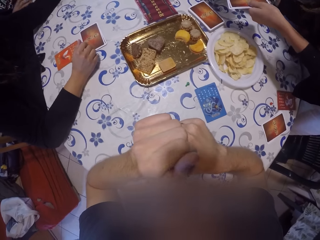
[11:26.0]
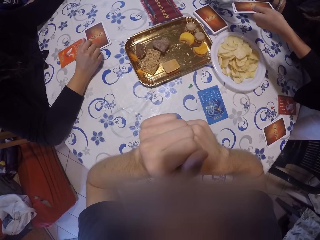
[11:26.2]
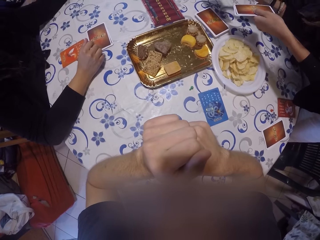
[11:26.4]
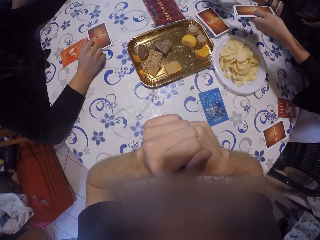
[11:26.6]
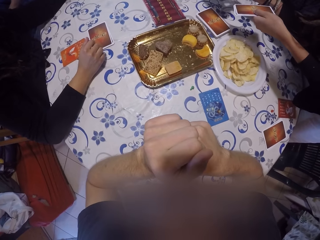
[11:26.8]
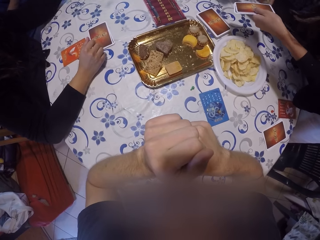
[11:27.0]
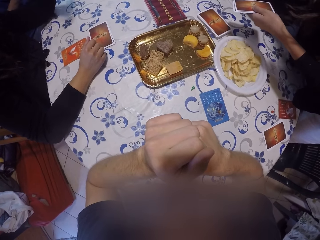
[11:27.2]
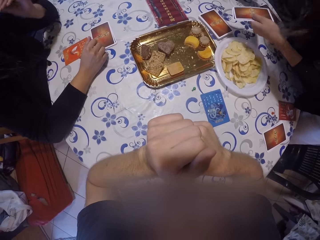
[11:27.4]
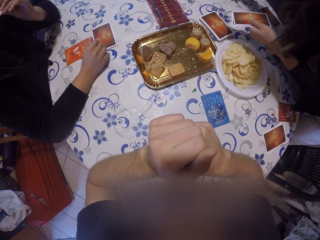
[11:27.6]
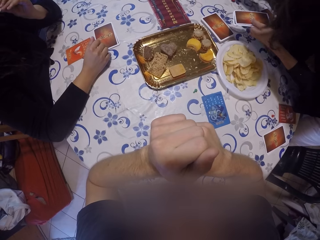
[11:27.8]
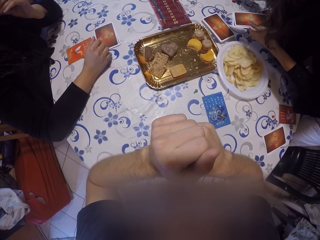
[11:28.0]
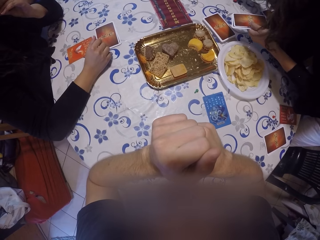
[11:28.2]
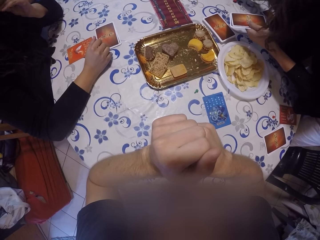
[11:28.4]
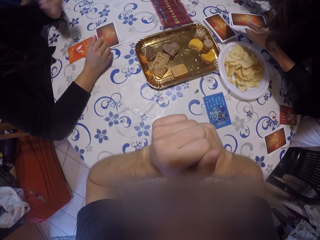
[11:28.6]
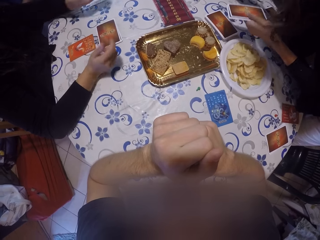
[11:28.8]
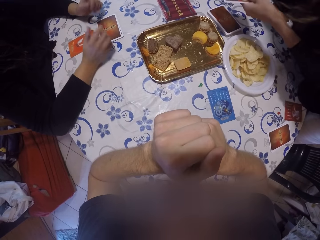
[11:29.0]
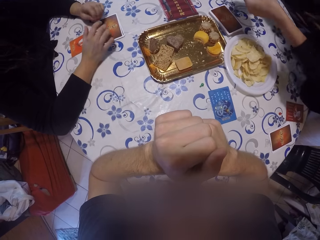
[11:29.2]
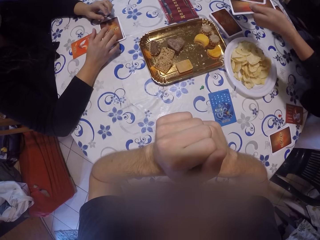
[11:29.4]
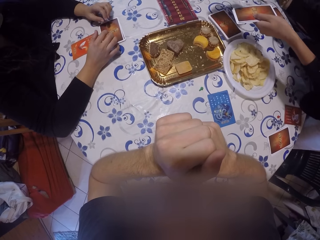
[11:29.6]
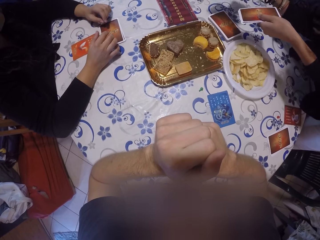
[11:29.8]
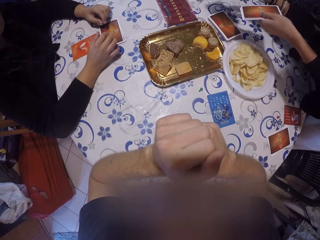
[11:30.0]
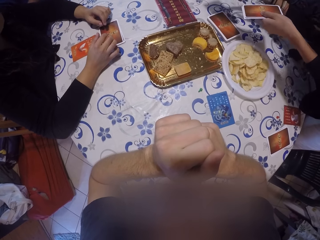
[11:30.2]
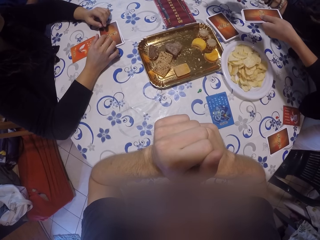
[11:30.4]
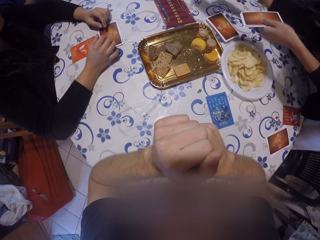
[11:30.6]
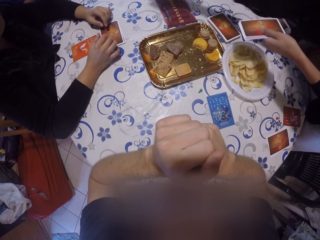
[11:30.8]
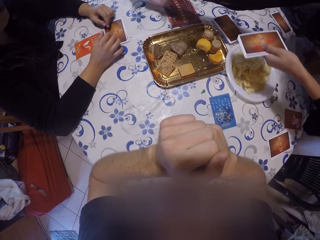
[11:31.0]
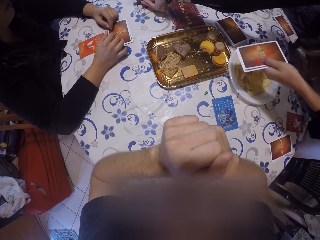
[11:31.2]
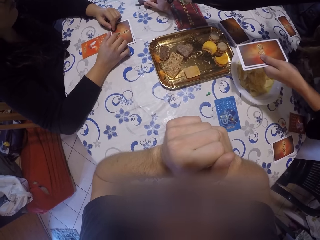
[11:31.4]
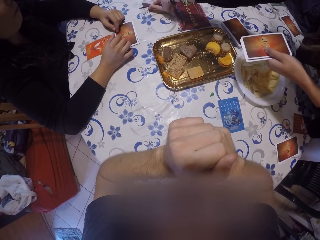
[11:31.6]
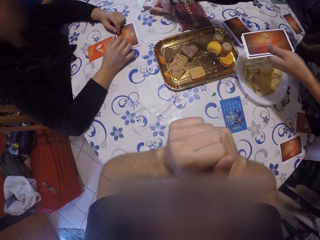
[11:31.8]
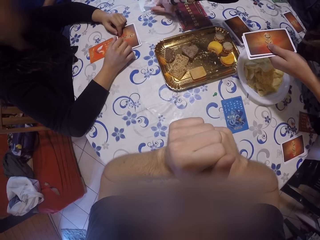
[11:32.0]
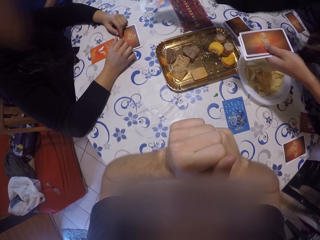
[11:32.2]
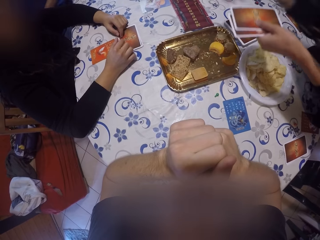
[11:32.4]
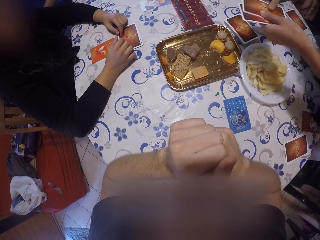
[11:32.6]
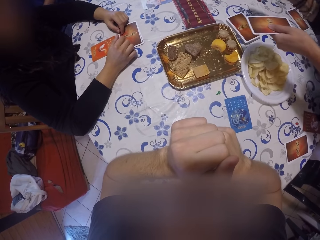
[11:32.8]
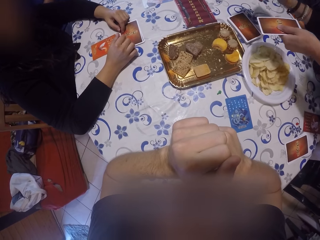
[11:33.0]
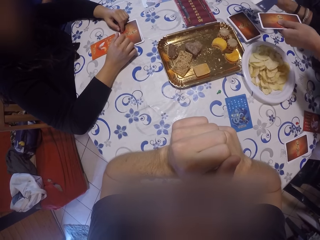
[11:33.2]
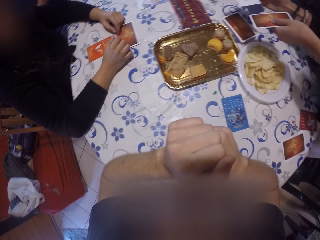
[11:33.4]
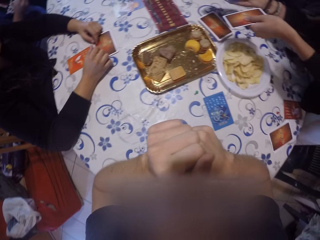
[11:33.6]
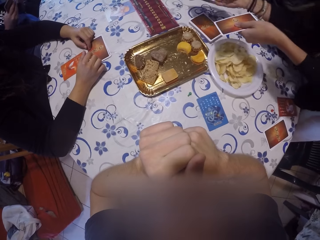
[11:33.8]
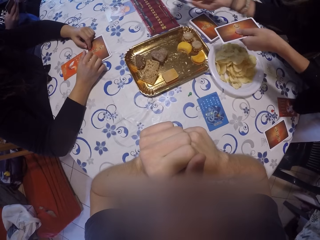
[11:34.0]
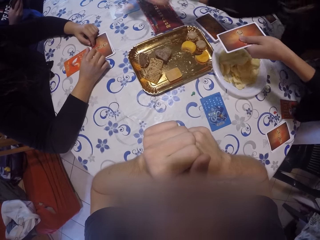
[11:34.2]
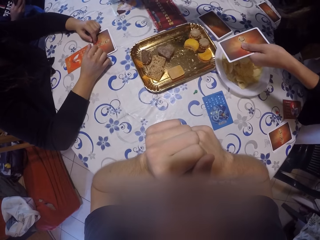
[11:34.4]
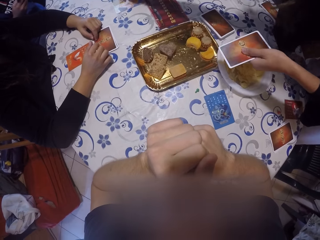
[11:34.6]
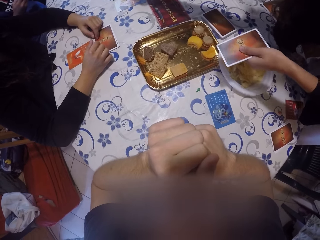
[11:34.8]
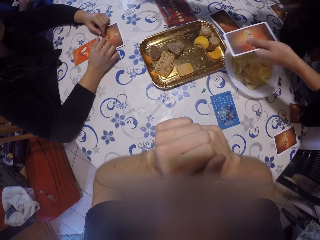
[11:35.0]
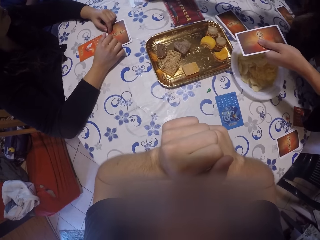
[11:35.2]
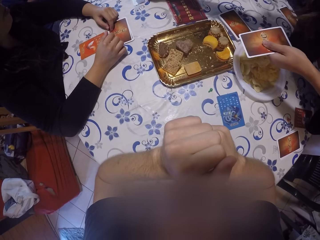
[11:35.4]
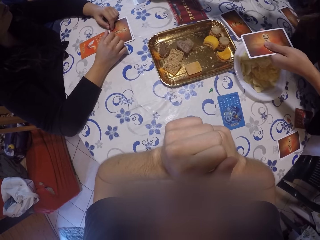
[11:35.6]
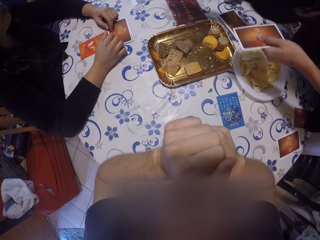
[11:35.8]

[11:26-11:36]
The camera wearer looks around the table. A woman eats the crisps. Another woman picks a card from the others. She places the card on the table. She picks a card from the others, and turns the card.

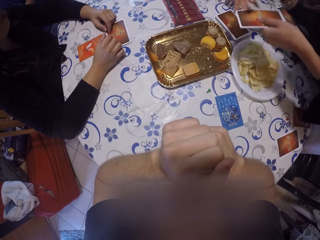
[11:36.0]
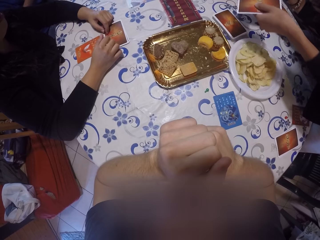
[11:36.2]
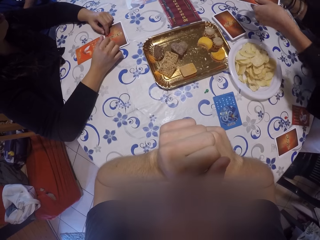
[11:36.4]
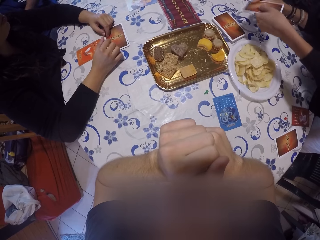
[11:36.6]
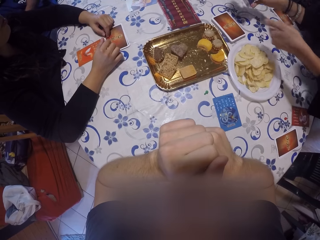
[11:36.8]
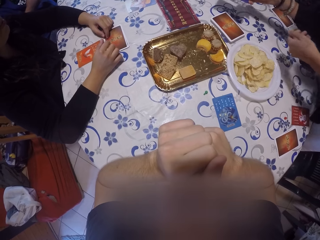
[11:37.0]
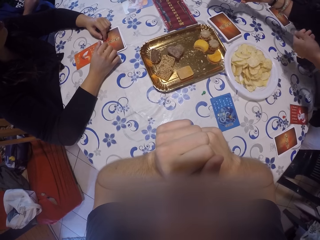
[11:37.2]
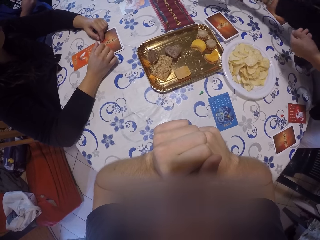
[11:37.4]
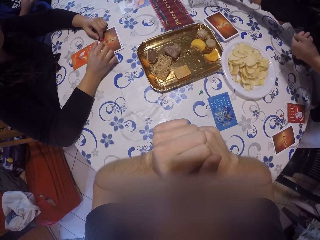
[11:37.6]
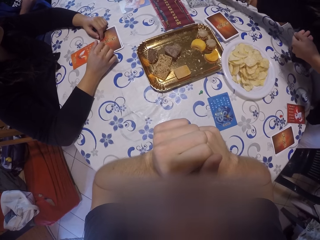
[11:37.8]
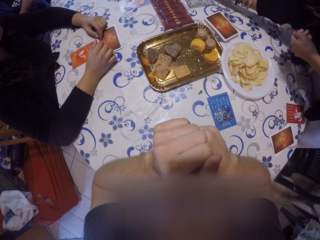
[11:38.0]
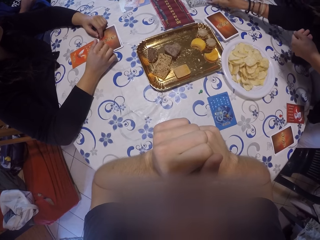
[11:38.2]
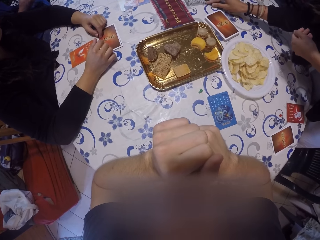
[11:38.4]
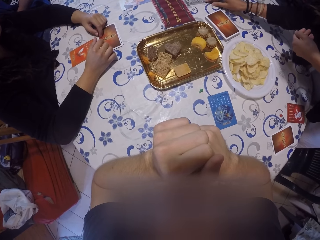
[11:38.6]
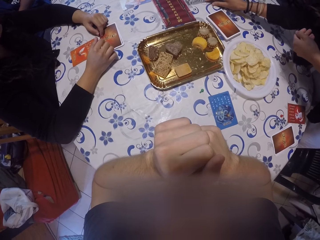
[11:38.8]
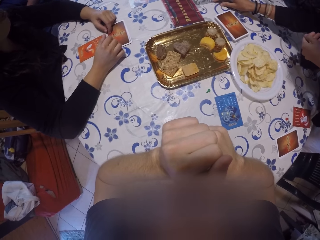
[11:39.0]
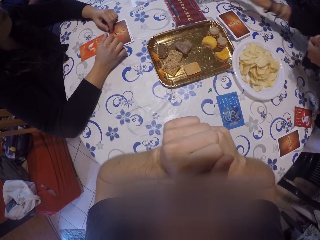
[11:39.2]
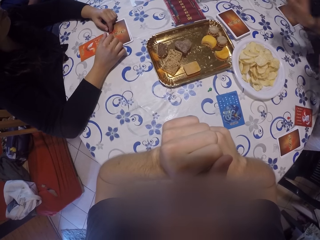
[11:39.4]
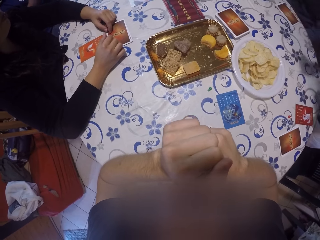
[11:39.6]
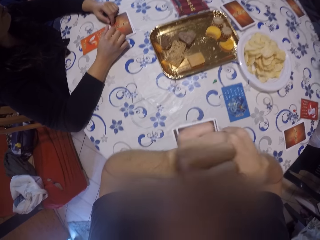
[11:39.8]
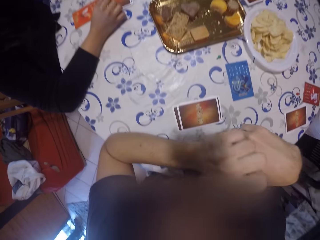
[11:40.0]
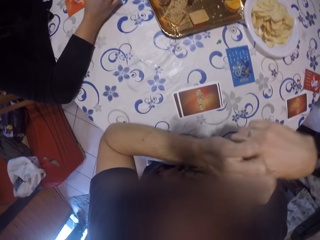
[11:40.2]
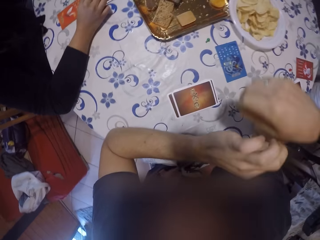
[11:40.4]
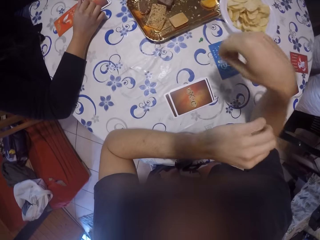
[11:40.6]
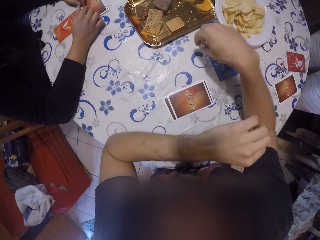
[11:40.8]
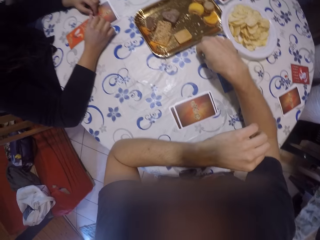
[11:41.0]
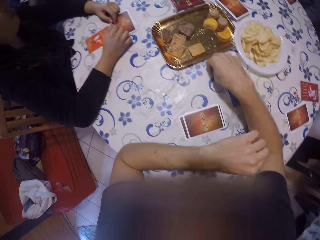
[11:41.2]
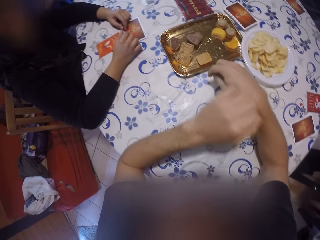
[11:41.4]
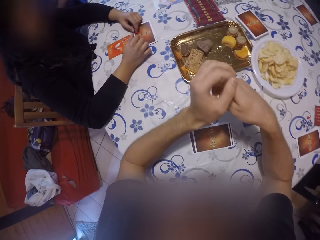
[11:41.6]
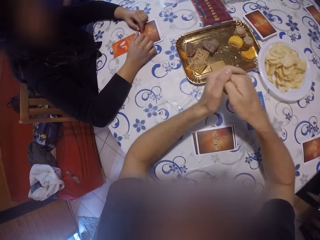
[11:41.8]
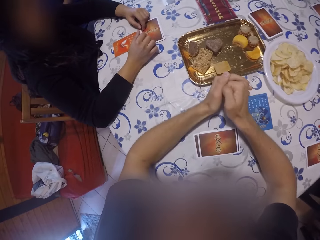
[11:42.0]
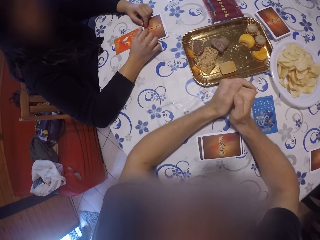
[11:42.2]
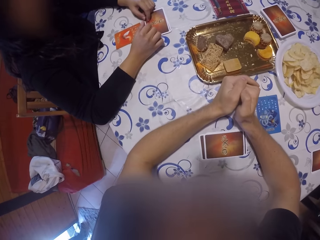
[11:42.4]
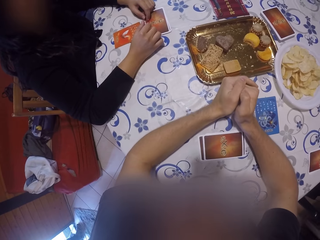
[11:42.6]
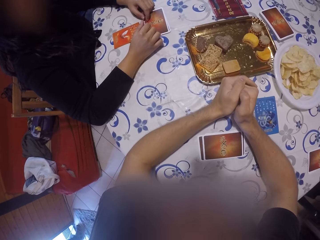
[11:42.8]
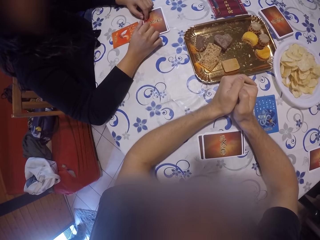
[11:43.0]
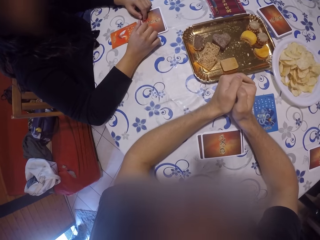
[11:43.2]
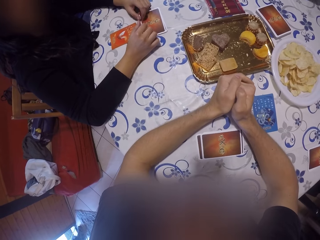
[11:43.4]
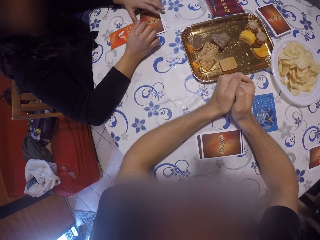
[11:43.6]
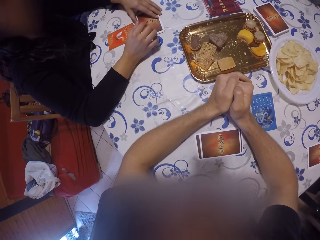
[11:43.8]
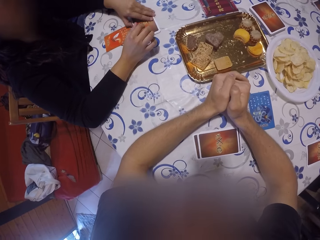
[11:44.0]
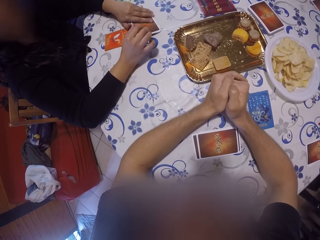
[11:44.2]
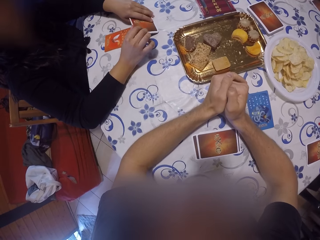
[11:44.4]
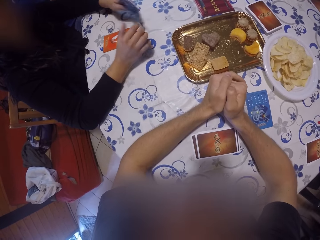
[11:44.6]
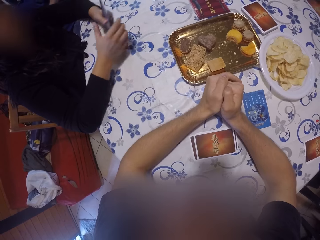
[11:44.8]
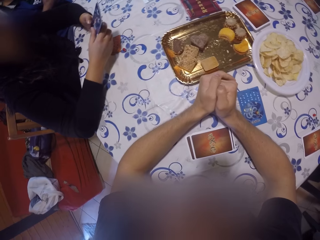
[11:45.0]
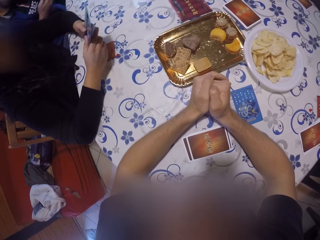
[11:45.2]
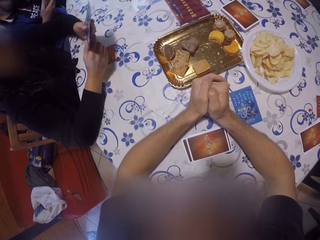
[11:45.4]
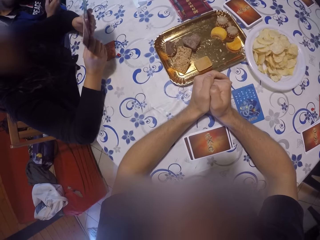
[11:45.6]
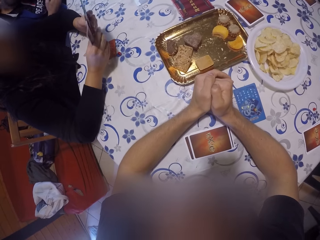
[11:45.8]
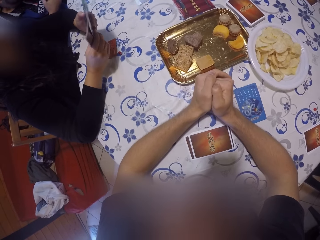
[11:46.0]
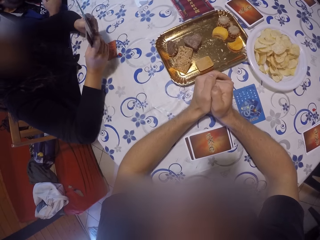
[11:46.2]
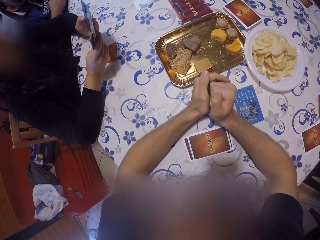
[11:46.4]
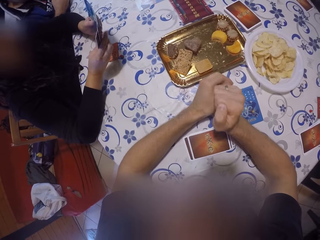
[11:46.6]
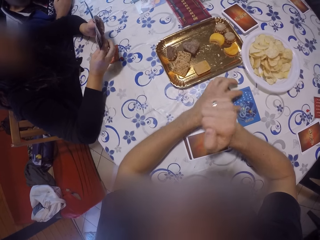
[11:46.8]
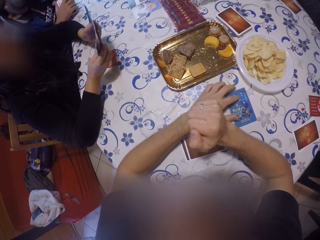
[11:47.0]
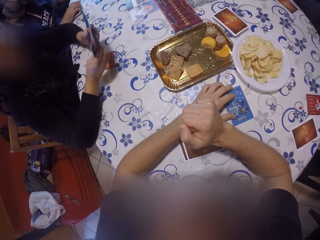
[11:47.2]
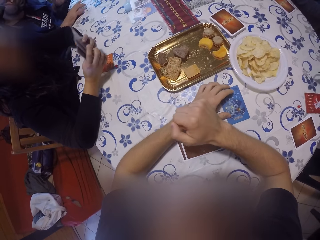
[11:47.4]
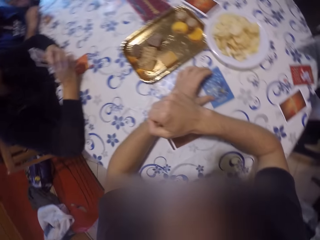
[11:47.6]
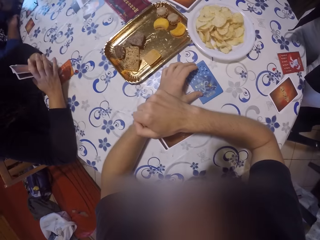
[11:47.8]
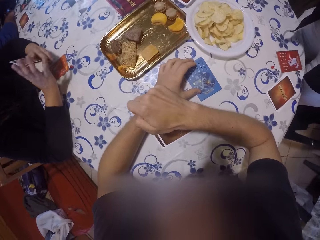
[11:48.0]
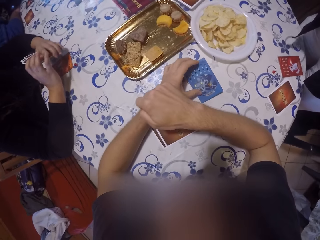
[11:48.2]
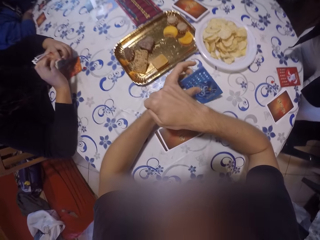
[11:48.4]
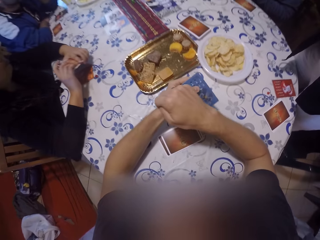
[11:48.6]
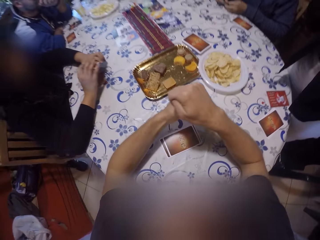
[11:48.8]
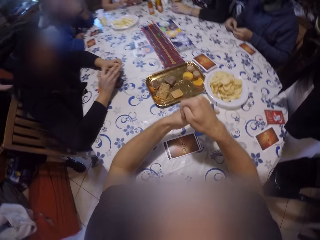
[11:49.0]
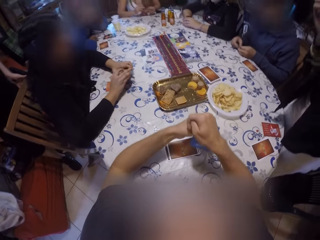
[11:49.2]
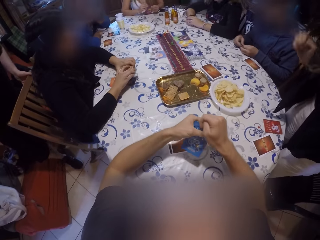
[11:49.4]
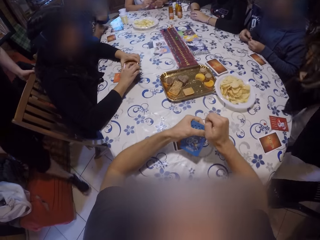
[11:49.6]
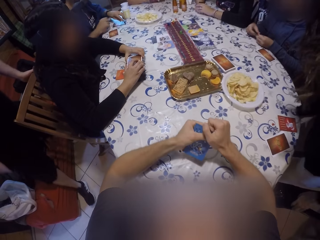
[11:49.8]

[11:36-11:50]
A woman holds a card with her right hand. She turns the card, places the card on the table, and adjusts the card beside the crib. The camera wearer picks up a tack pin from the table with his right hand. Another woman picks up the cards from the table with her left hand. She examines the cards with both hands. The camera wearer places his left hand on a card. He picks up the card from the table with his left hand. A man holds a chair.
